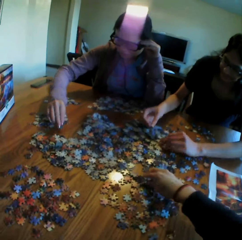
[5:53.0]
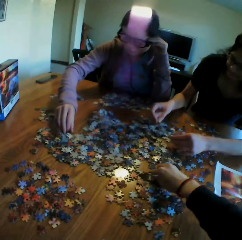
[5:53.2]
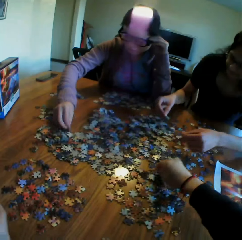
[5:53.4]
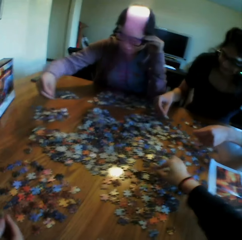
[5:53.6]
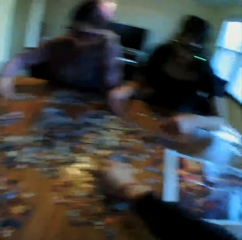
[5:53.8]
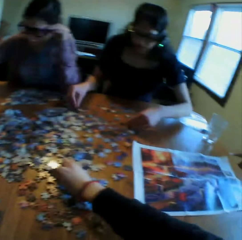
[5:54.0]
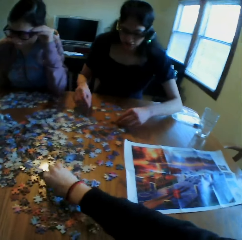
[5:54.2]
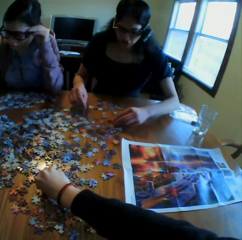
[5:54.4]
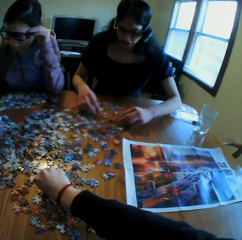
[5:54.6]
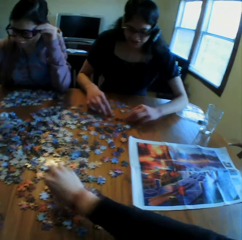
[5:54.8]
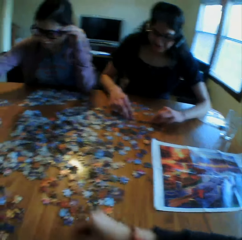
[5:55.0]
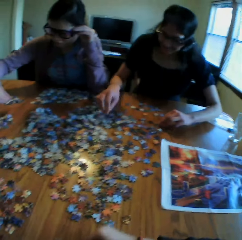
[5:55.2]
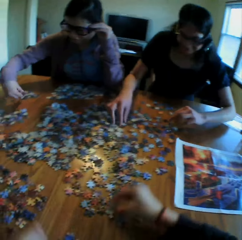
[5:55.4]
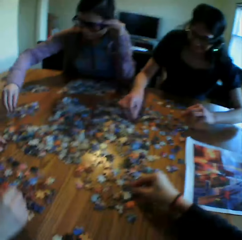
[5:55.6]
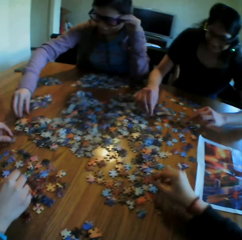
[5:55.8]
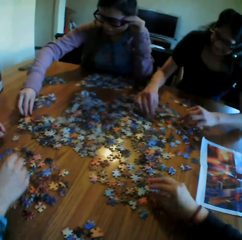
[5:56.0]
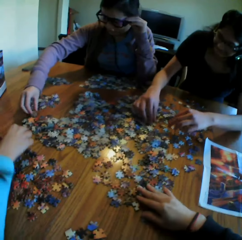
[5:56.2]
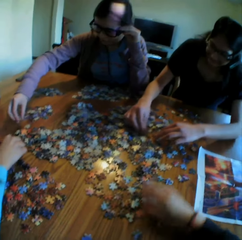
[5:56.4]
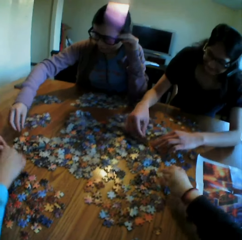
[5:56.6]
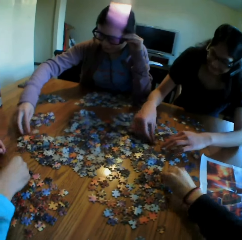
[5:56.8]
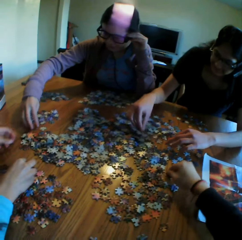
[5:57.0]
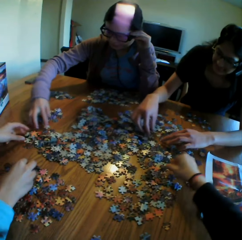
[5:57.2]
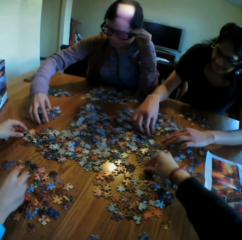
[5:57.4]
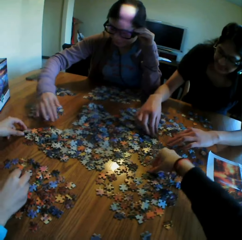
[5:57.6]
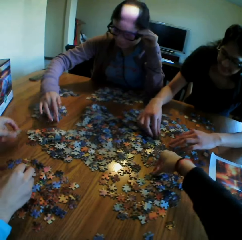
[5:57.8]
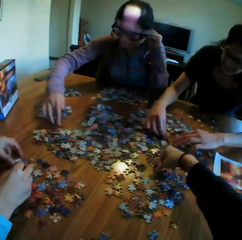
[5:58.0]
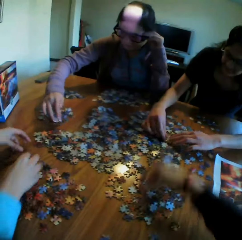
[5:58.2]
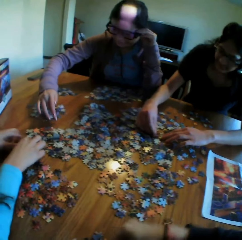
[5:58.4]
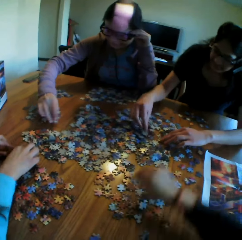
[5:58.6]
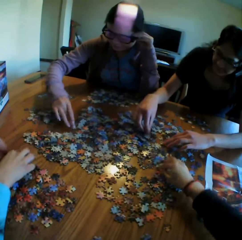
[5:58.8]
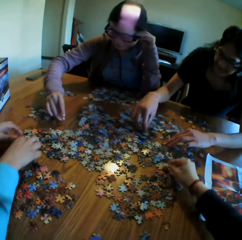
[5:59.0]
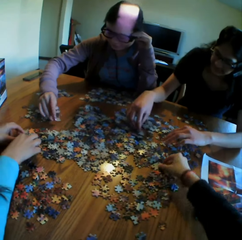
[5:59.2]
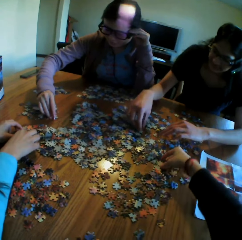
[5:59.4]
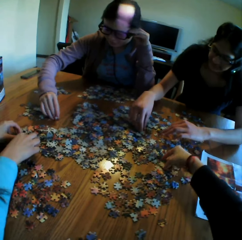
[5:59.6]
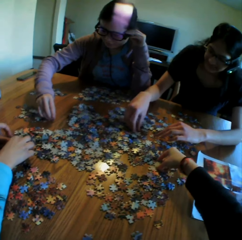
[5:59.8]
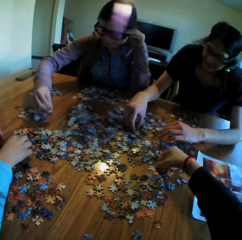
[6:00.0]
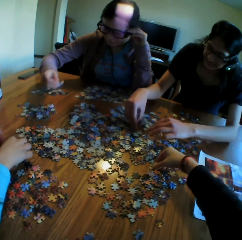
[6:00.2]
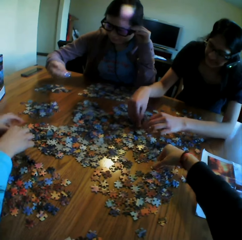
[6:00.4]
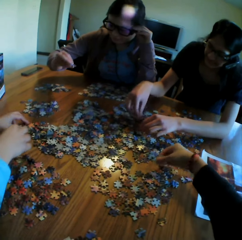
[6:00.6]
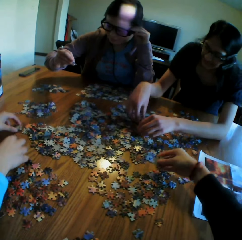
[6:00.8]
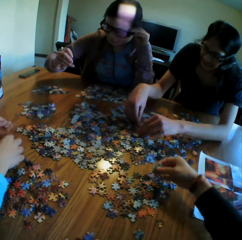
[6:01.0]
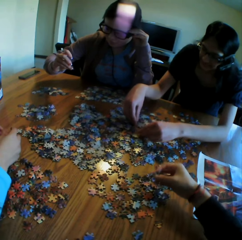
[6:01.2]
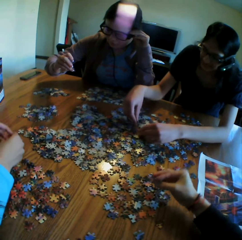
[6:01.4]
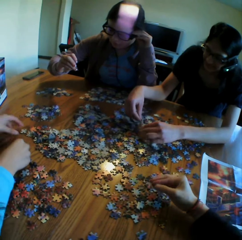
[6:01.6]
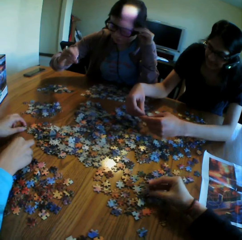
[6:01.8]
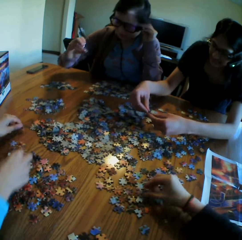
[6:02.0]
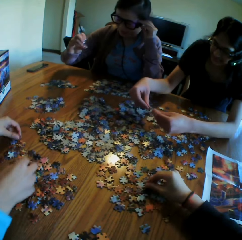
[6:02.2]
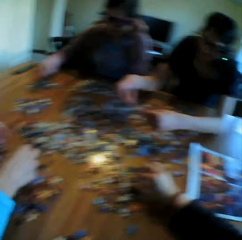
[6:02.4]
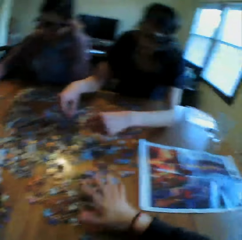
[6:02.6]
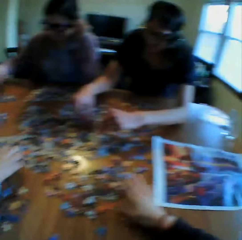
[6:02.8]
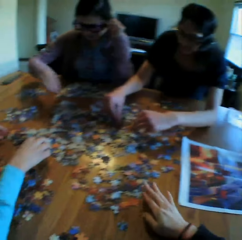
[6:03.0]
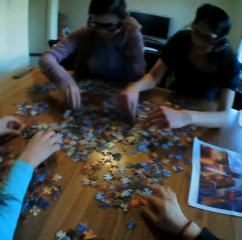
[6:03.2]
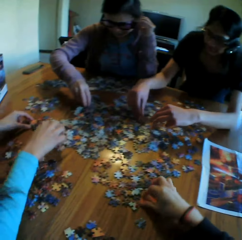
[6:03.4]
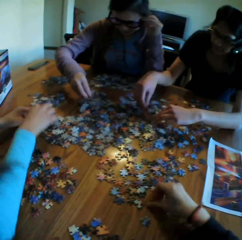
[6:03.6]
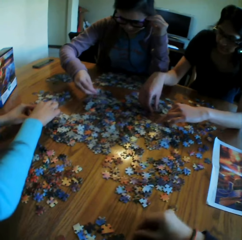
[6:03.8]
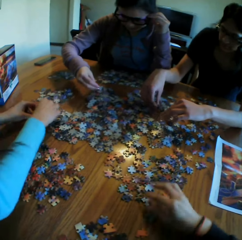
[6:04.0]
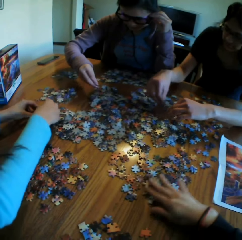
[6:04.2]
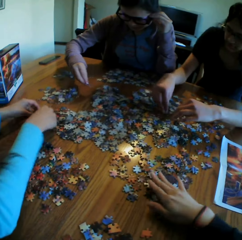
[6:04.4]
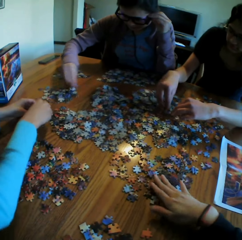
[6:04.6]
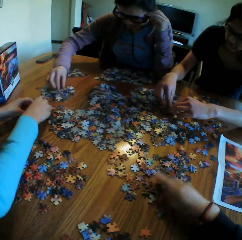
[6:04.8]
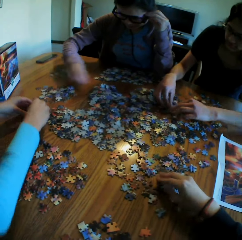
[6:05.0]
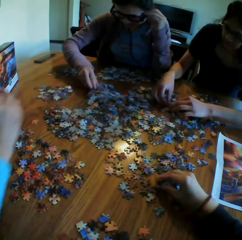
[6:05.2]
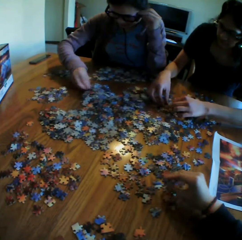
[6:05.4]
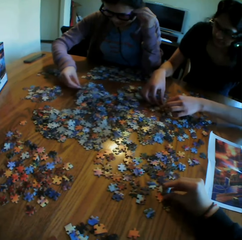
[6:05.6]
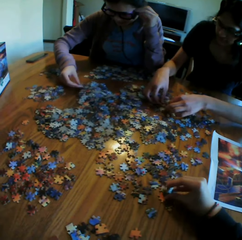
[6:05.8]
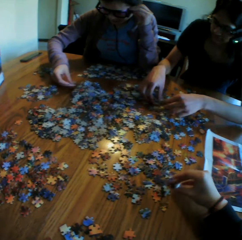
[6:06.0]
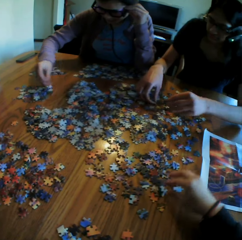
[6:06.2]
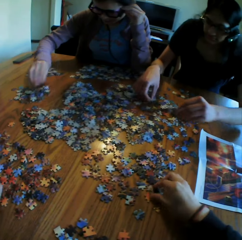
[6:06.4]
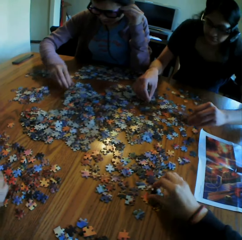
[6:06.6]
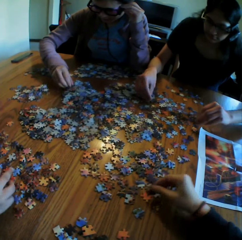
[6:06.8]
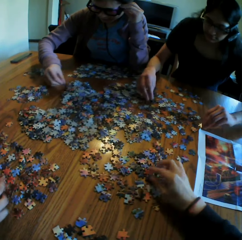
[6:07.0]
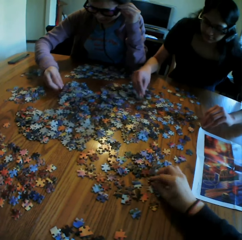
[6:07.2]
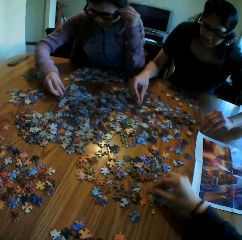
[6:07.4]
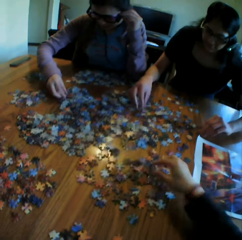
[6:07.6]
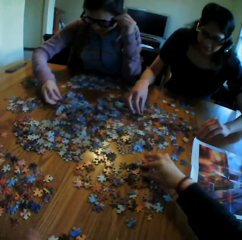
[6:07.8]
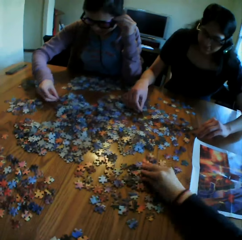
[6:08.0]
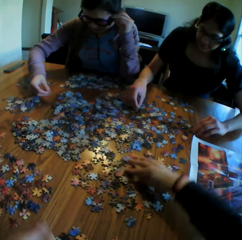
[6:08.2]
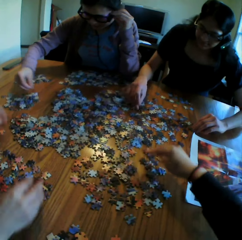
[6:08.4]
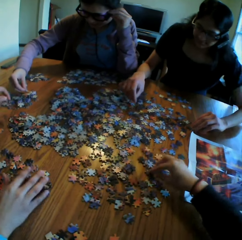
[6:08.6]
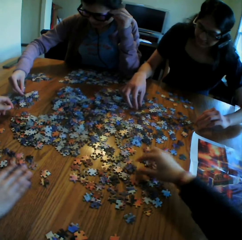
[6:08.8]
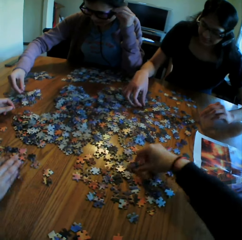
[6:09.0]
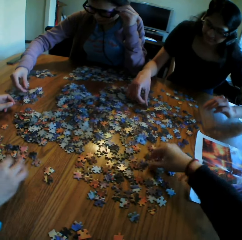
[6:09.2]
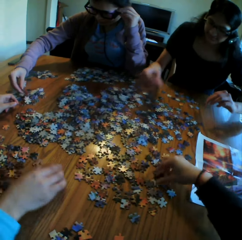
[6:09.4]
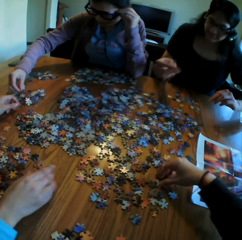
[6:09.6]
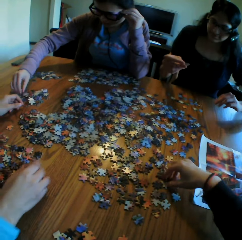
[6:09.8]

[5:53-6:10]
The camera wearer turns the puzzle on the table. They look at the picture. They put the puzzle on the table. They converse with the colleagues. They pick a puzzle. They put a puzzle on the table. They pick a puzzle. They look at the puzzle. They move the puzzles. They converse with the colleagues. They look at the puzzle. They put a puzzle on the table. They touch the puzzles.

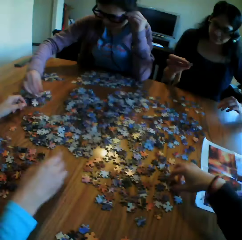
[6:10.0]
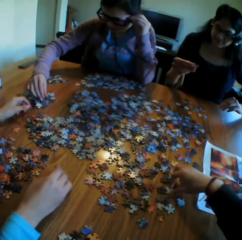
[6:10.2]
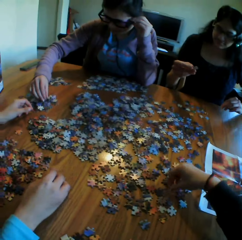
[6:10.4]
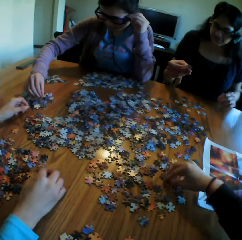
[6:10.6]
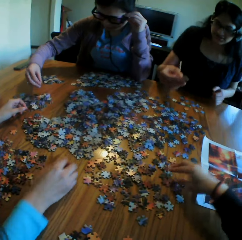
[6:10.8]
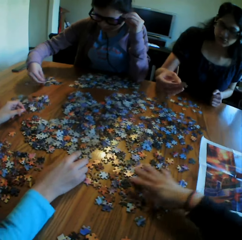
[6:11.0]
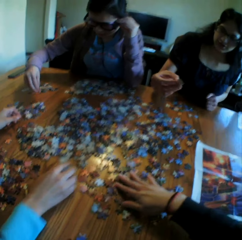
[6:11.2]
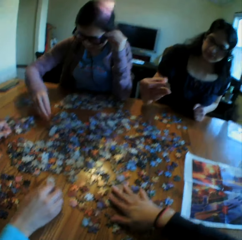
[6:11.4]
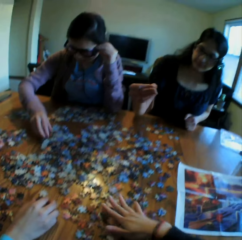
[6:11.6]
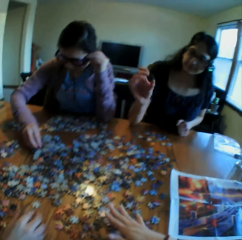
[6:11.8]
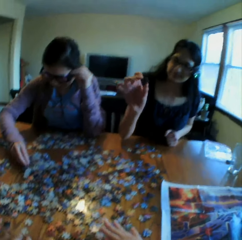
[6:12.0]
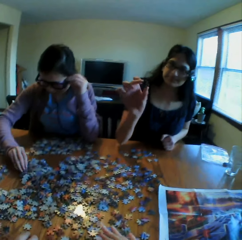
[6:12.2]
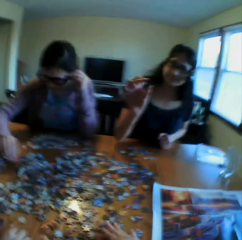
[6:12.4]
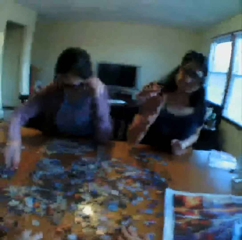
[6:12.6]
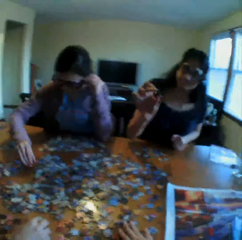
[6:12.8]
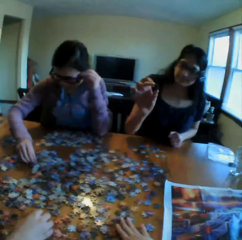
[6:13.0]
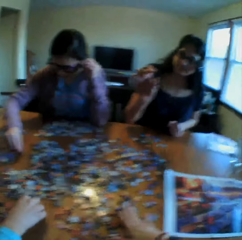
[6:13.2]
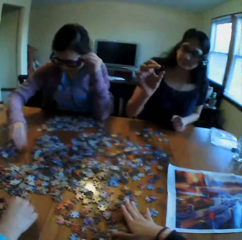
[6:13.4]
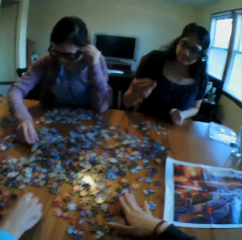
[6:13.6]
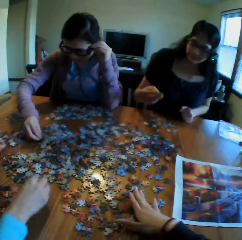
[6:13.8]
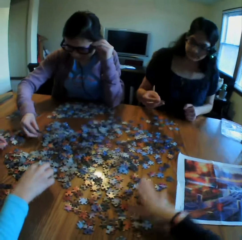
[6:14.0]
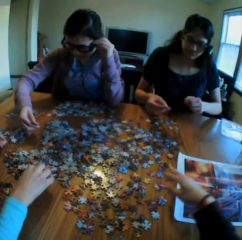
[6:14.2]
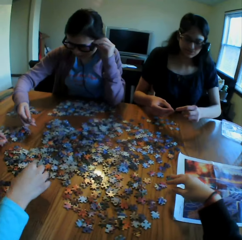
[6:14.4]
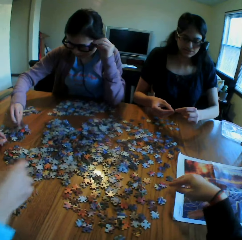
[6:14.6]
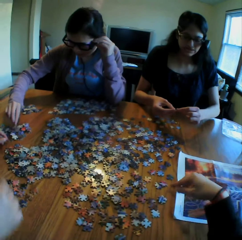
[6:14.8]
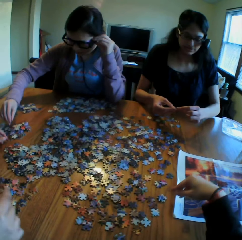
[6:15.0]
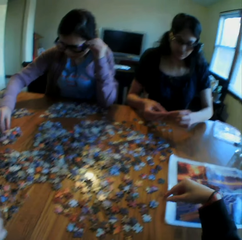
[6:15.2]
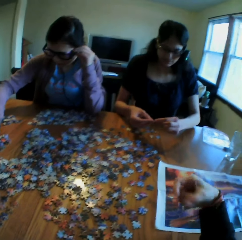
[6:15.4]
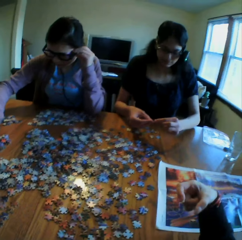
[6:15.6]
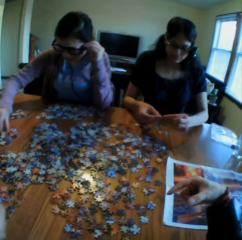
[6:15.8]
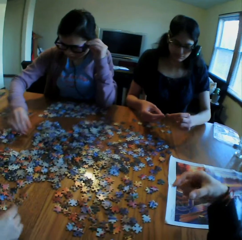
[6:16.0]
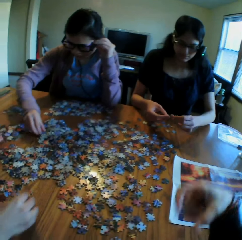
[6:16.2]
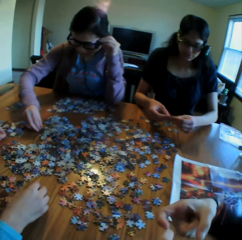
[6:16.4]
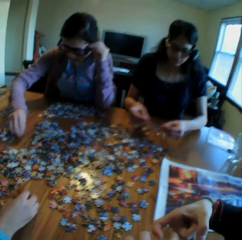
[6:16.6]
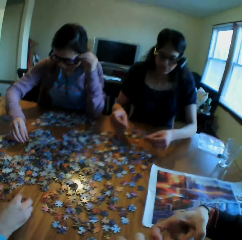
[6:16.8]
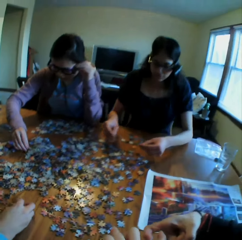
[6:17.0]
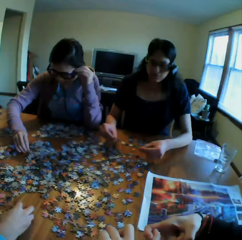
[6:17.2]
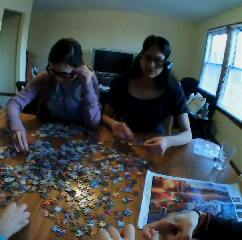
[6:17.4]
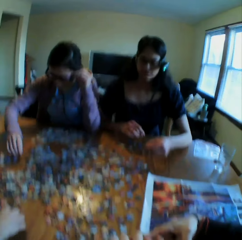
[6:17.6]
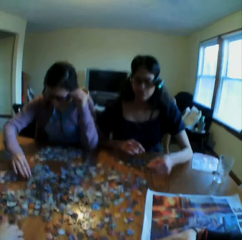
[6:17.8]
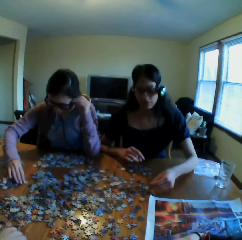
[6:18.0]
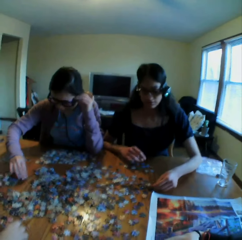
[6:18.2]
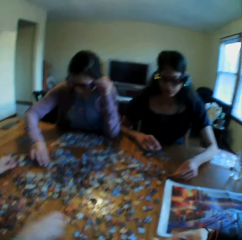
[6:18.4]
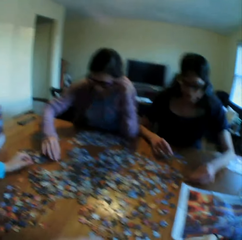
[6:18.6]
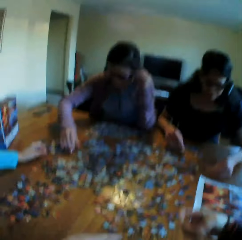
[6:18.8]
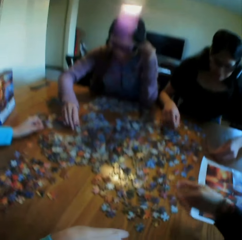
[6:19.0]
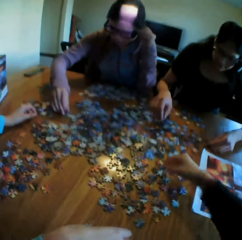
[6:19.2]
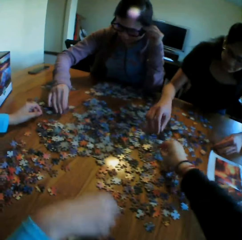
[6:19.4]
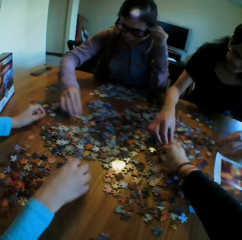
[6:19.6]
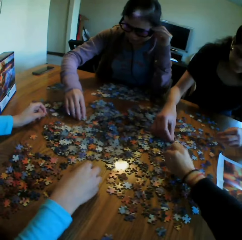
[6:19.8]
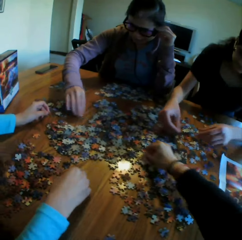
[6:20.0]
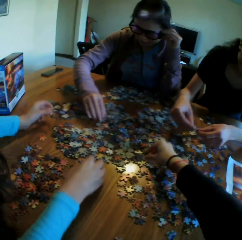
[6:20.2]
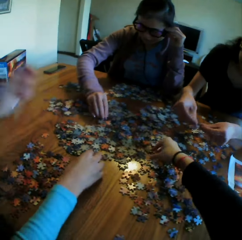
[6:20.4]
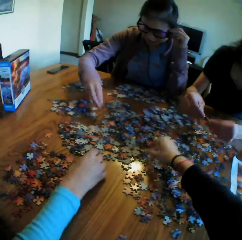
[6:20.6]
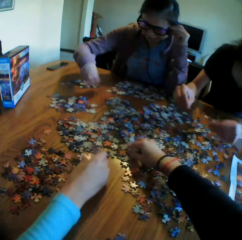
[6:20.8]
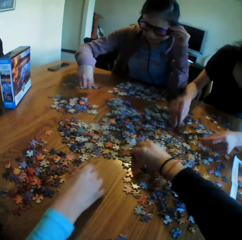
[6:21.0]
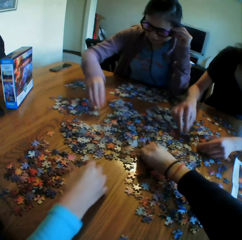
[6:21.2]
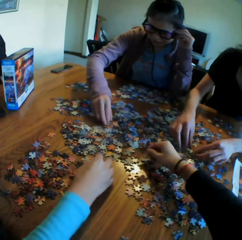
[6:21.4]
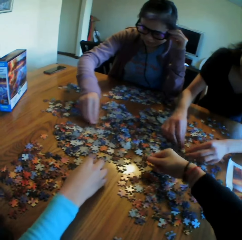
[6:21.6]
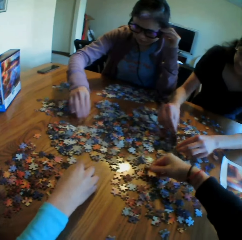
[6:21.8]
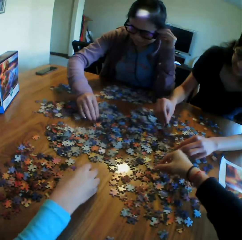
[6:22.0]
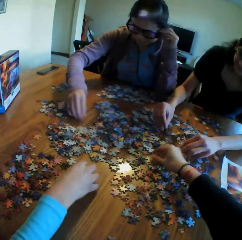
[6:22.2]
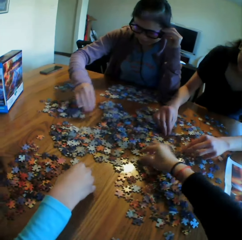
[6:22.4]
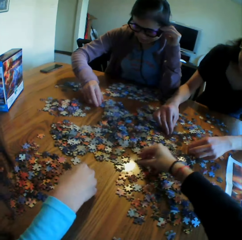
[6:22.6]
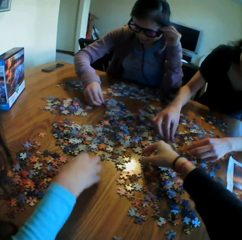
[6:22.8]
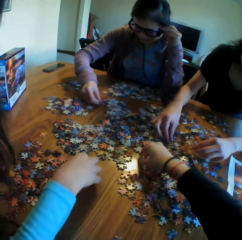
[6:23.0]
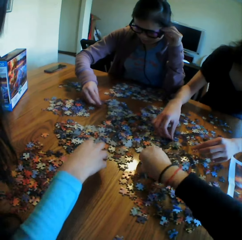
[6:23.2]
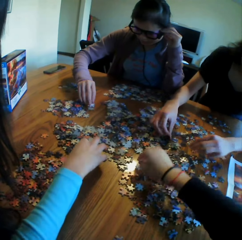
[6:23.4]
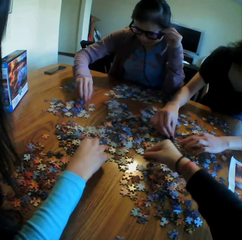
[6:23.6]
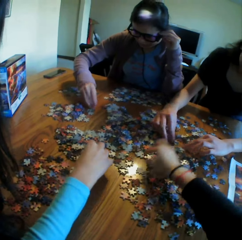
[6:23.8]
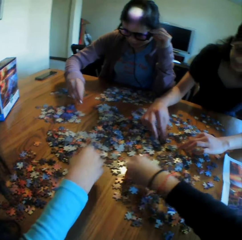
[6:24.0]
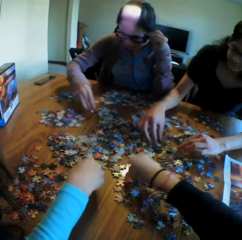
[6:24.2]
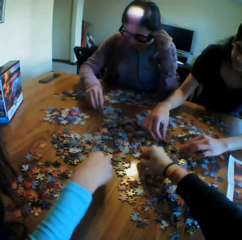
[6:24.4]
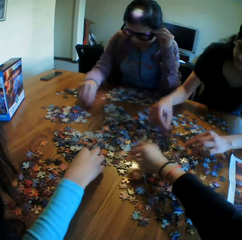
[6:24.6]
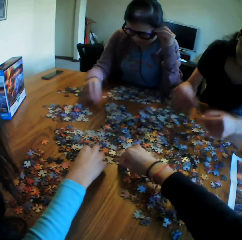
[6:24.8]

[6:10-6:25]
The camera wearer looks at a woman. They put the hand on the puzzles. They point at the table. They talk to the colleagues. They put the hands together. They pick a puzzle.
